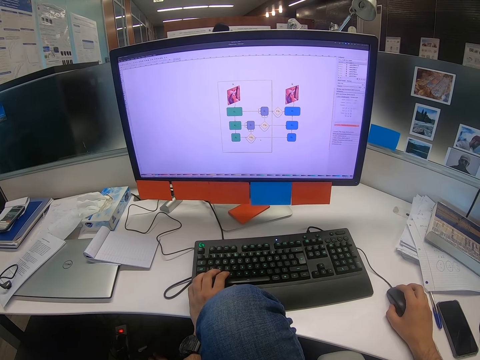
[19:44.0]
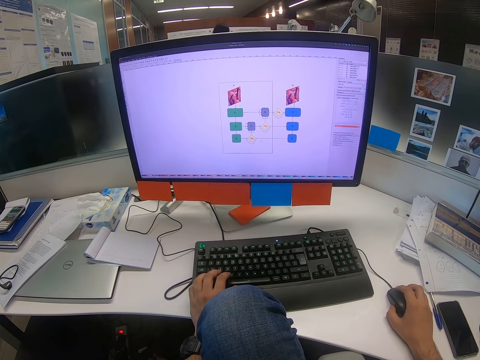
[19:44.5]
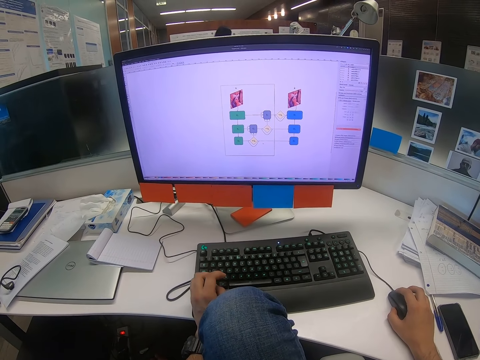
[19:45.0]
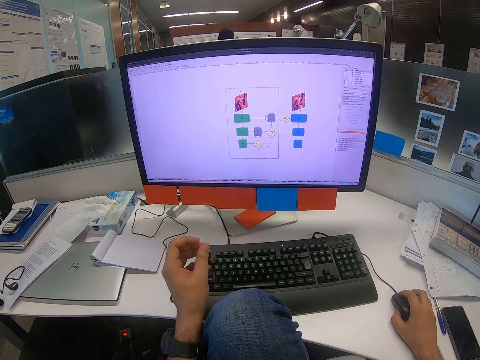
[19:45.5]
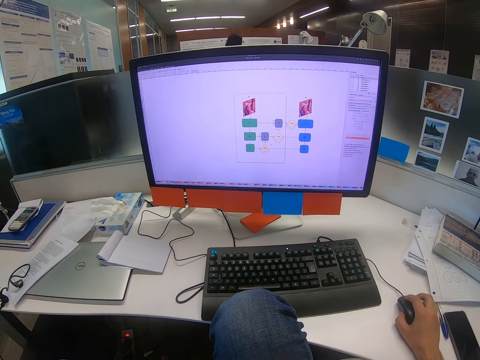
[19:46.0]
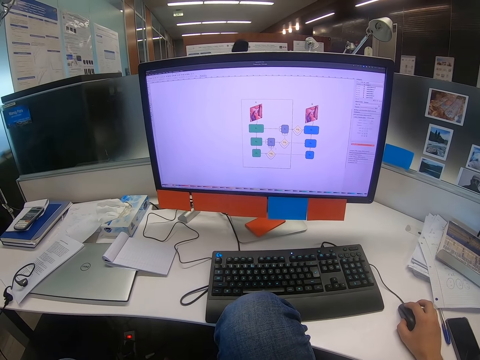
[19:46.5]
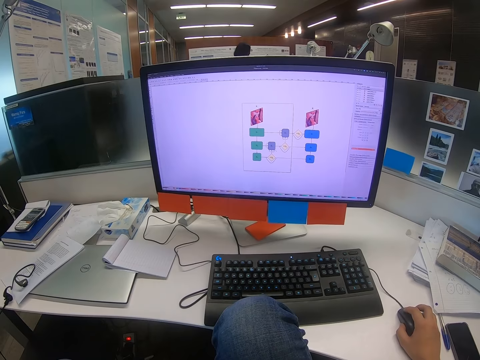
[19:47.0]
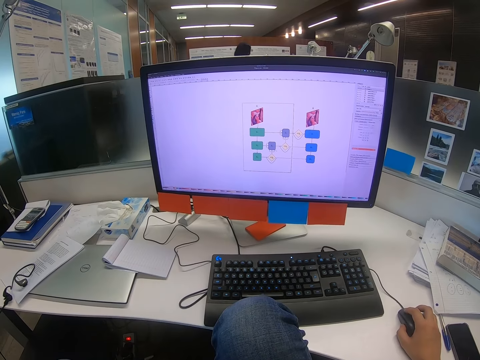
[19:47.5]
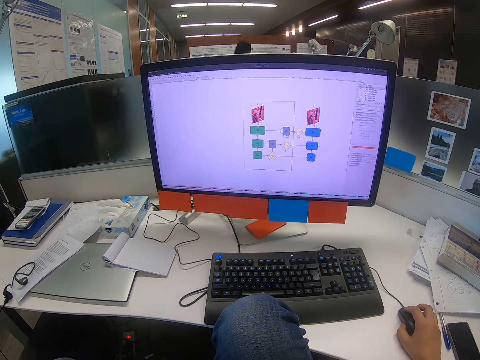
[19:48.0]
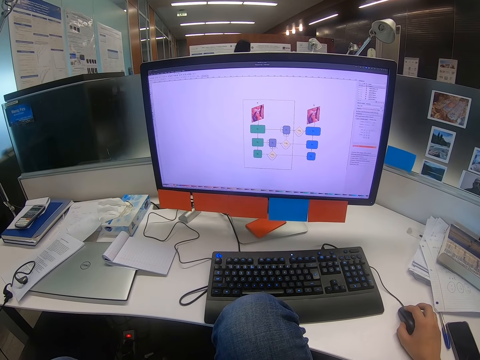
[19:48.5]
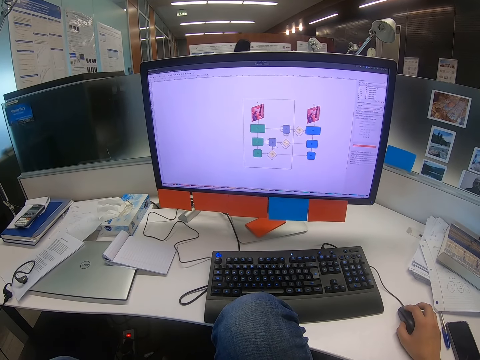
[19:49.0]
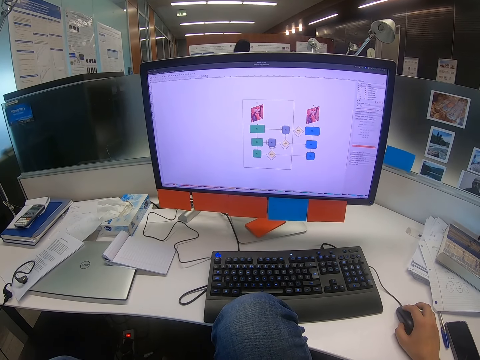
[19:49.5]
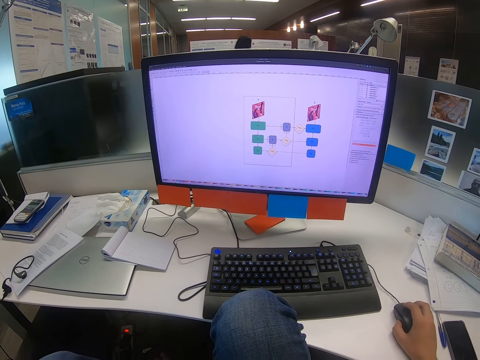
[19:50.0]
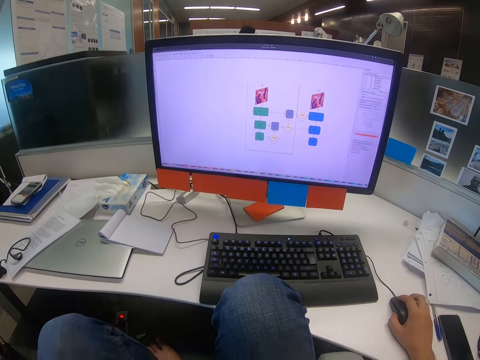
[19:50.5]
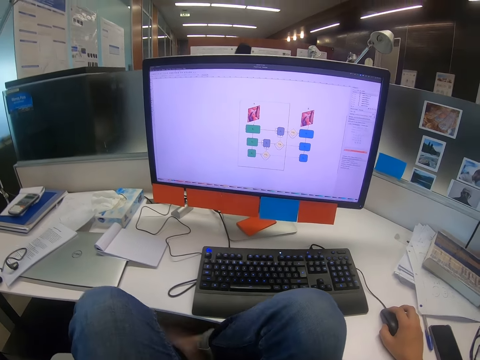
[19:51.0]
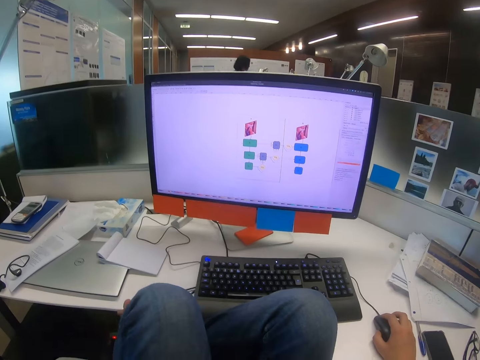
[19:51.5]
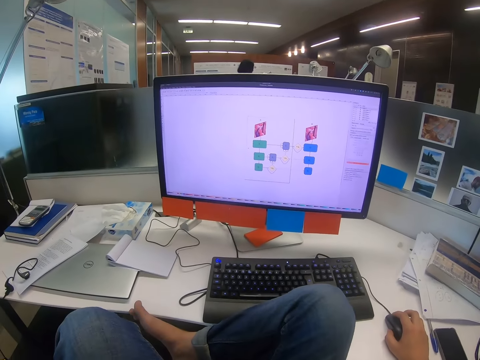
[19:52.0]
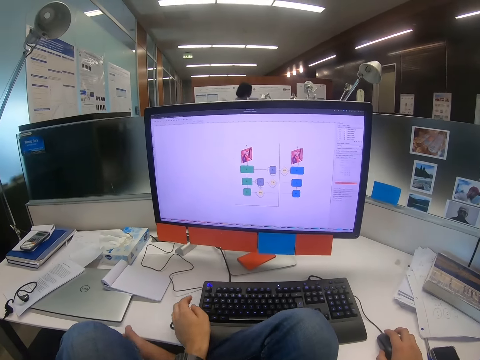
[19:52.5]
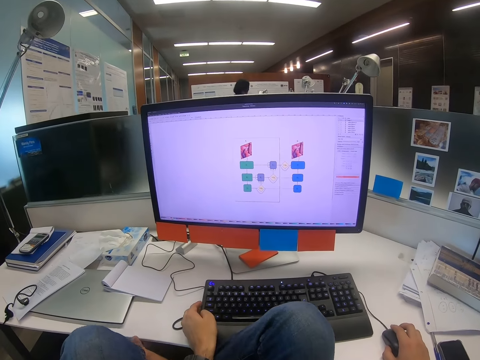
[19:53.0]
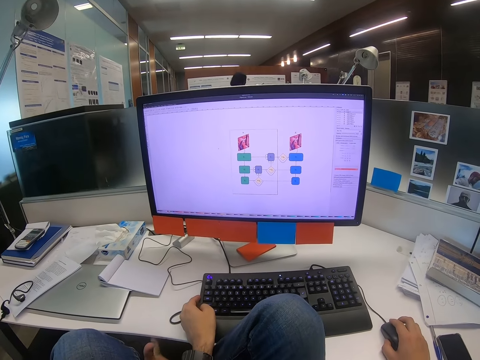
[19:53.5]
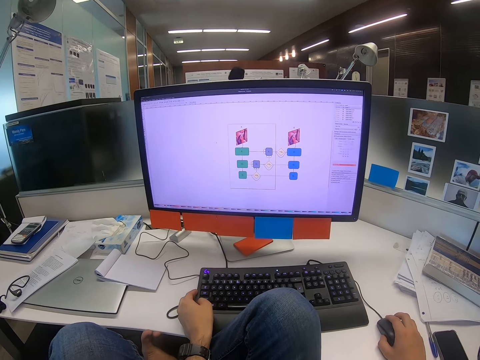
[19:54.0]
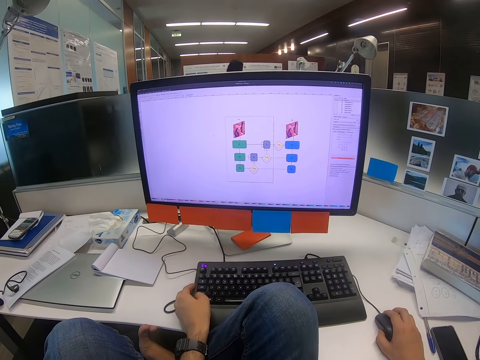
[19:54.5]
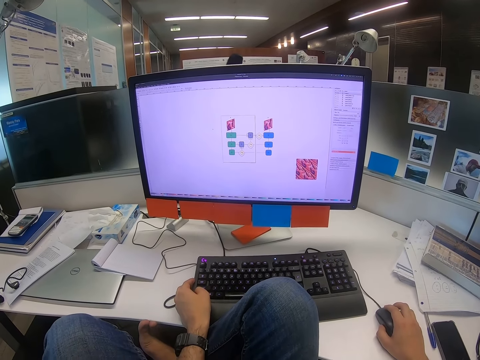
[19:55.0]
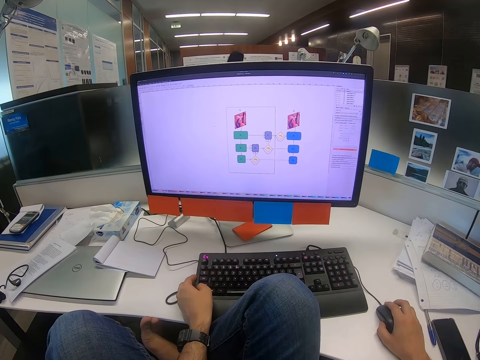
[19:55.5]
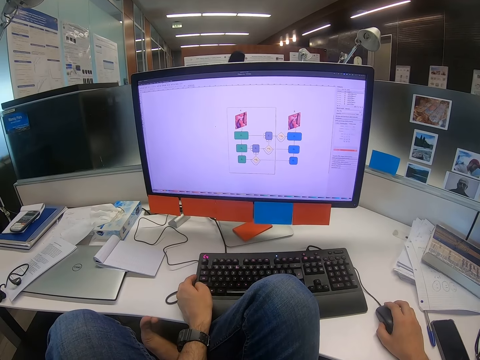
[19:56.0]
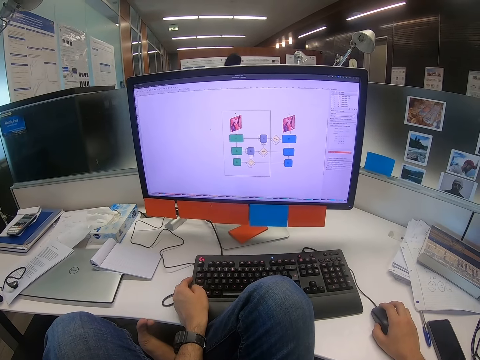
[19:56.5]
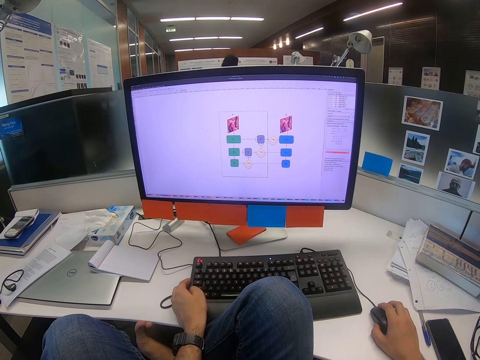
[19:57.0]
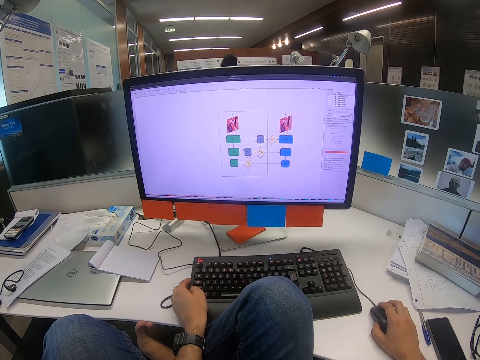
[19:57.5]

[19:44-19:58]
The camera wearer lifts his left hand. He moves the mouse with his right hand. He moves his legs. He changes the sitting posture. He moves his left hand. He operates the computer.

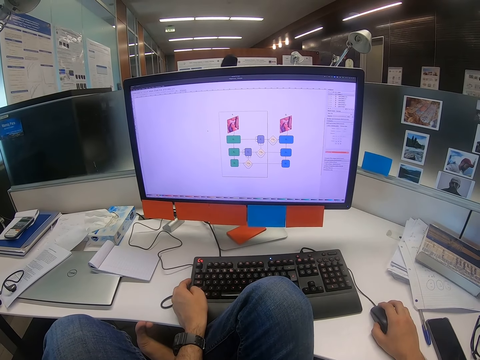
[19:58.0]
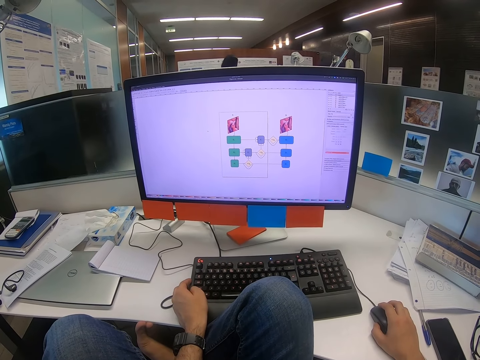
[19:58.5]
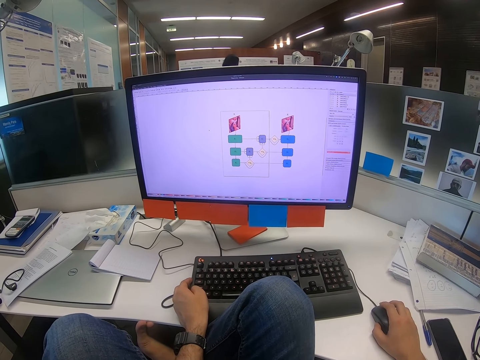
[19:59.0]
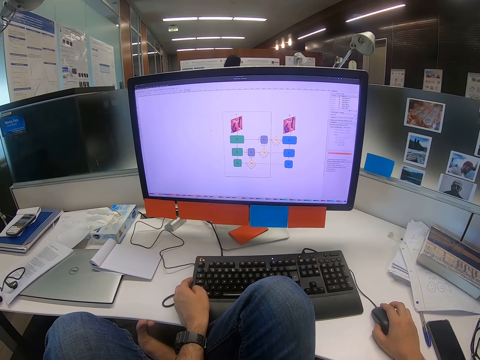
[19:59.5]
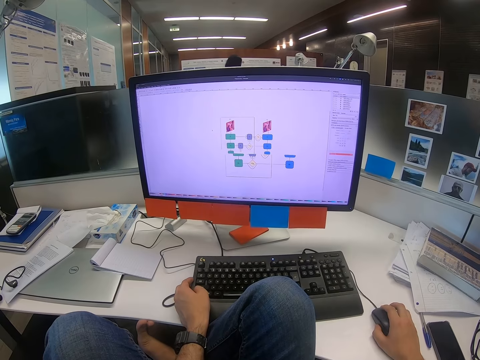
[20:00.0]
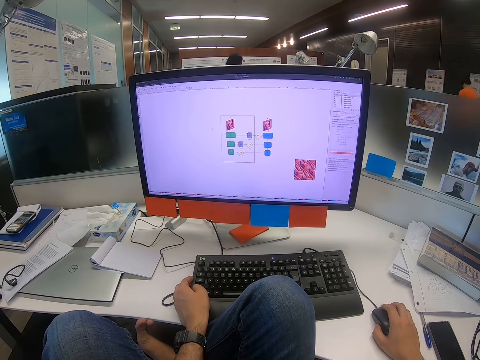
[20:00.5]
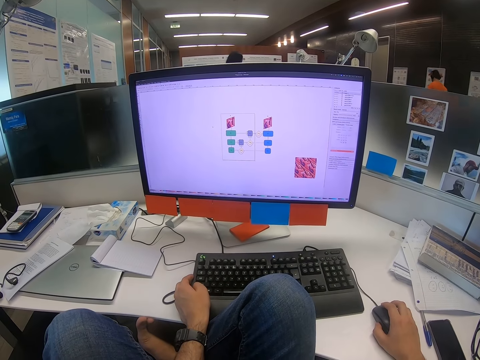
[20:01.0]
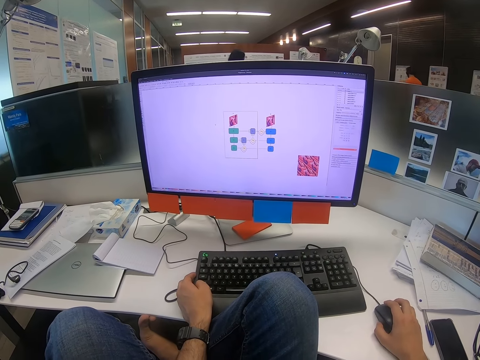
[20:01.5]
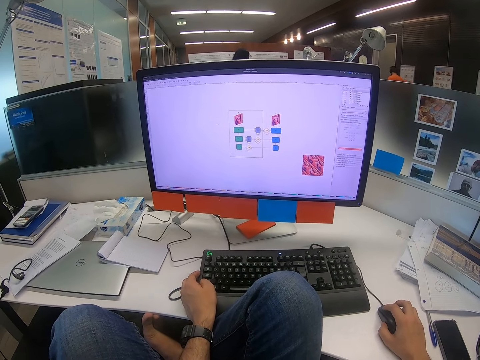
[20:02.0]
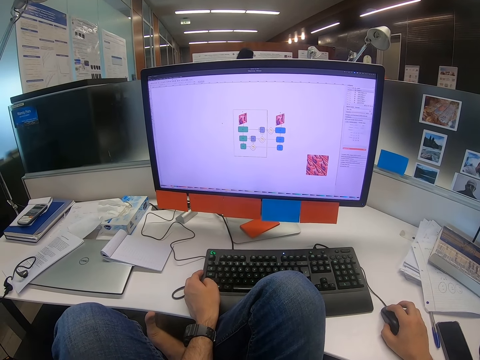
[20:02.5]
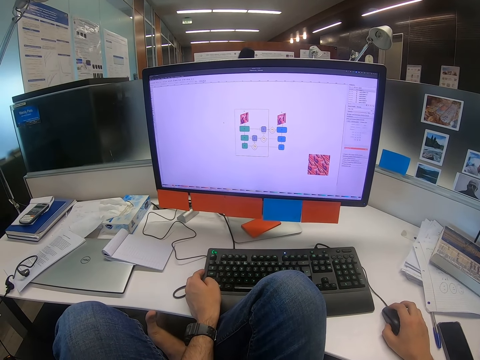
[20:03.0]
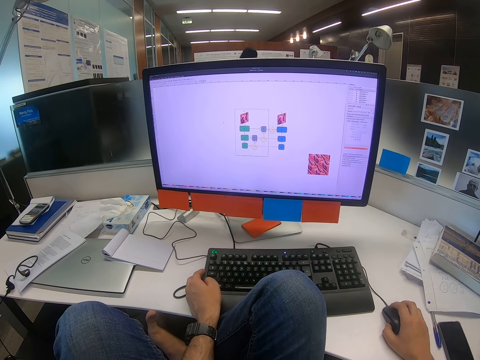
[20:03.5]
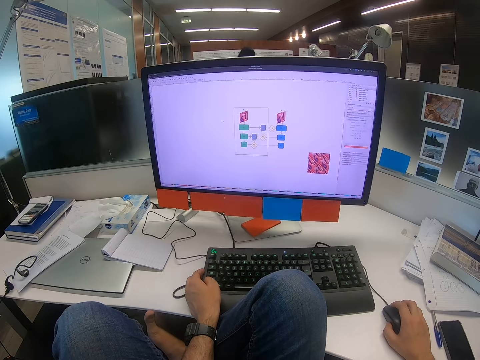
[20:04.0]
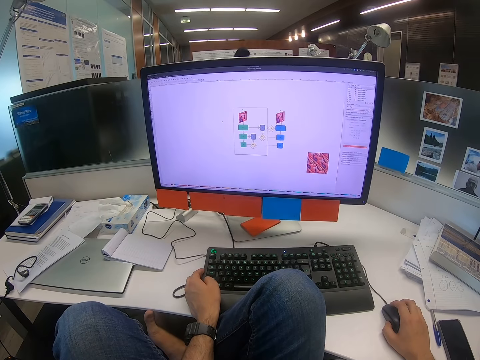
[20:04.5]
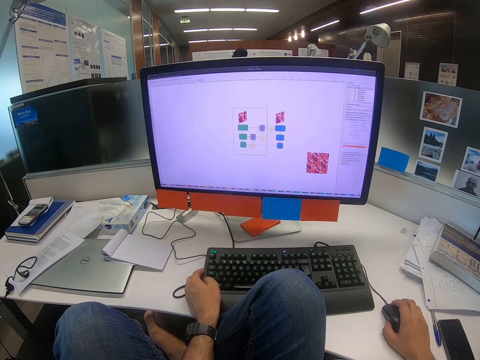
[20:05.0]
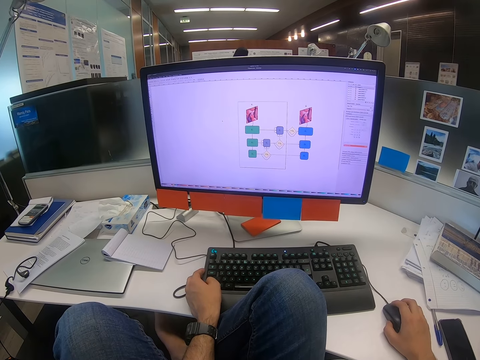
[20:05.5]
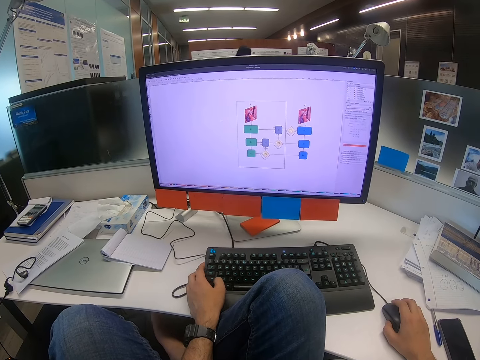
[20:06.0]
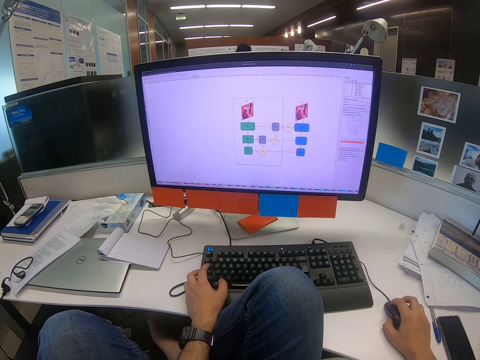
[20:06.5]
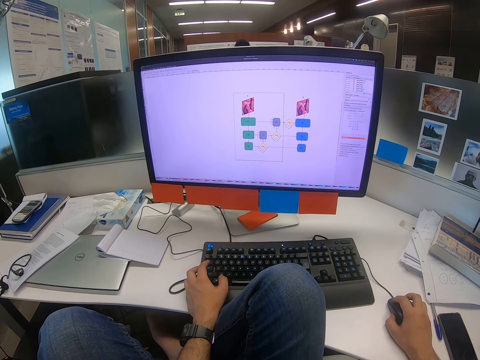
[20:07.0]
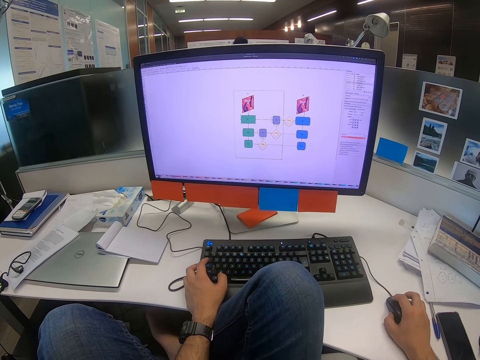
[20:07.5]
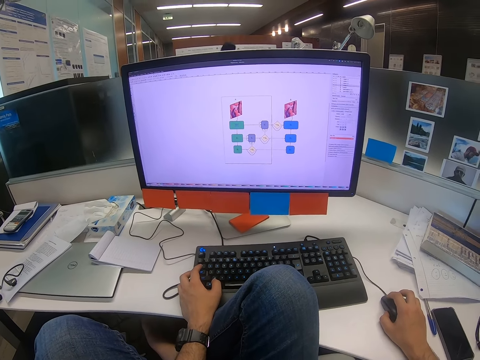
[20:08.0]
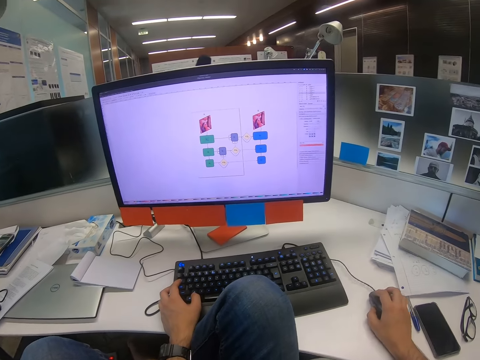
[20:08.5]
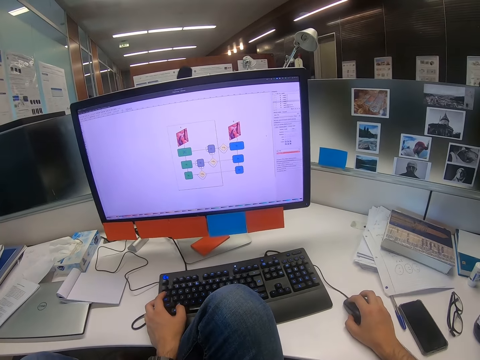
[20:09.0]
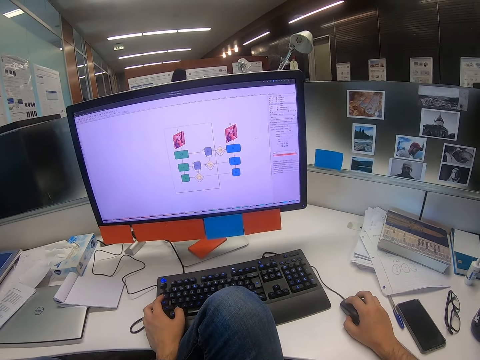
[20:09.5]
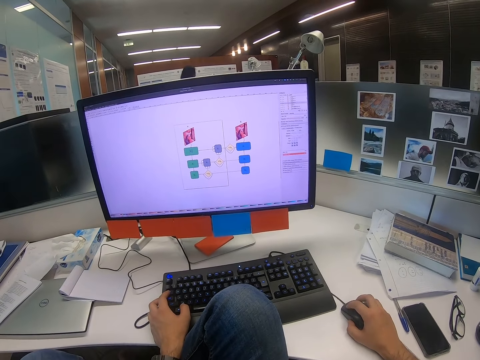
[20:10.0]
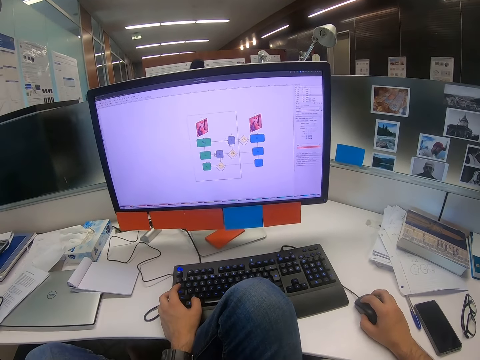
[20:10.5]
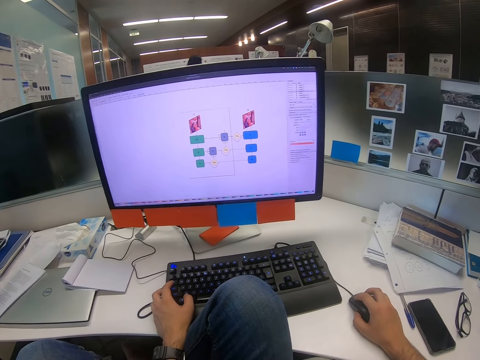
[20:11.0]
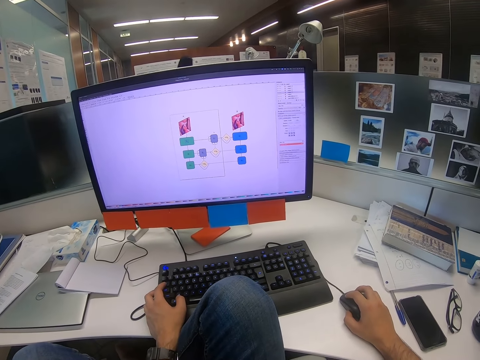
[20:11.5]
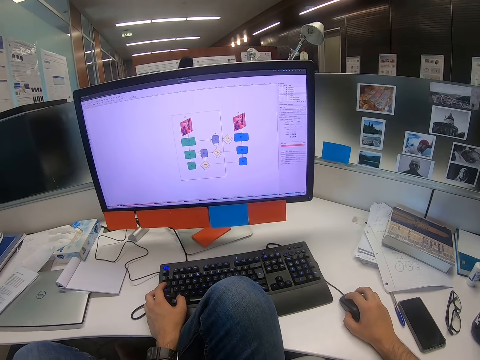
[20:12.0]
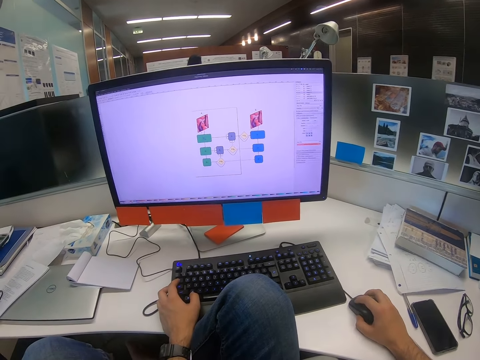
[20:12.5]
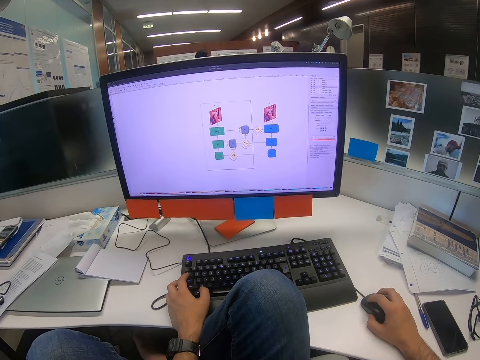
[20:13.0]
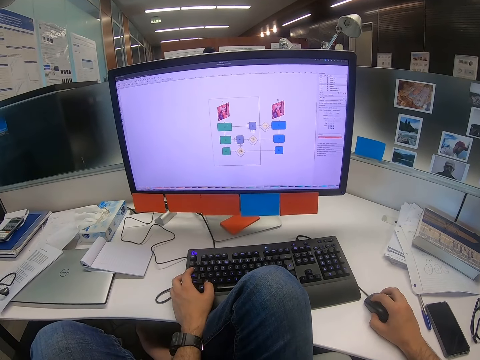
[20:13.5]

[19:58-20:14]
The camera wearer moves the mouse with his right hand. He presses on the keyboard with his left hand. He moves the mouse with his right hand.
